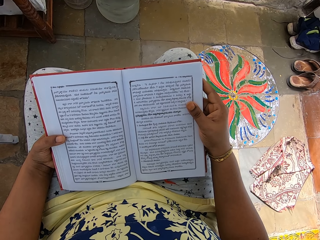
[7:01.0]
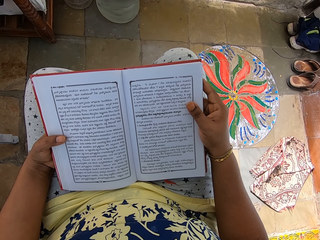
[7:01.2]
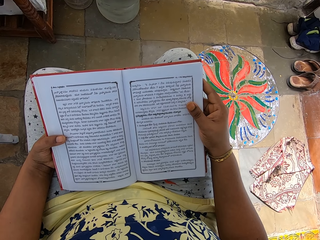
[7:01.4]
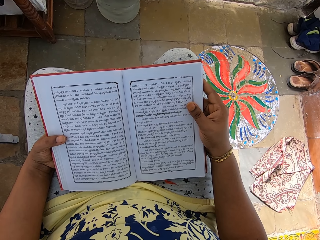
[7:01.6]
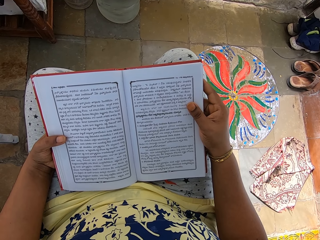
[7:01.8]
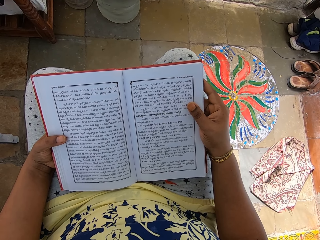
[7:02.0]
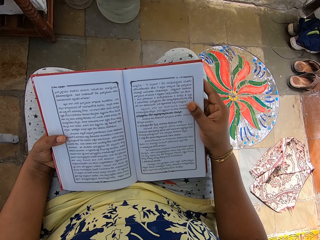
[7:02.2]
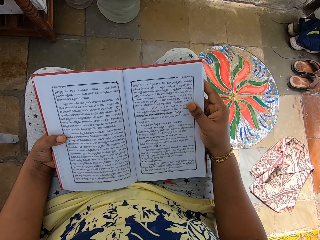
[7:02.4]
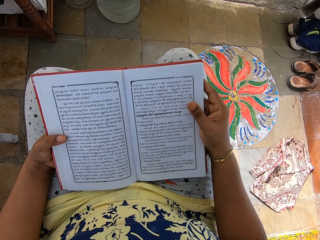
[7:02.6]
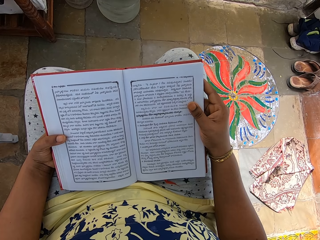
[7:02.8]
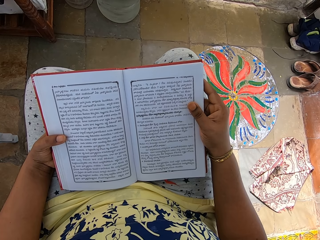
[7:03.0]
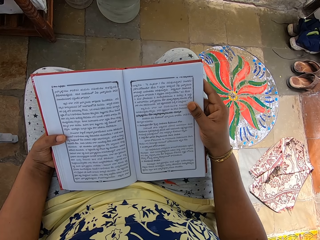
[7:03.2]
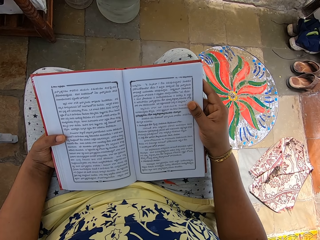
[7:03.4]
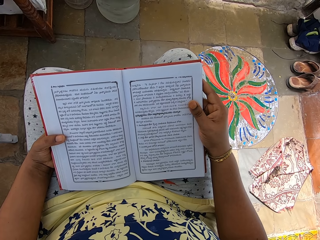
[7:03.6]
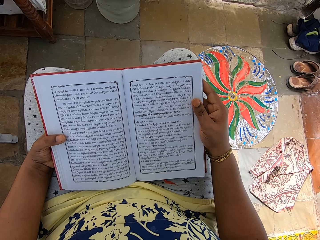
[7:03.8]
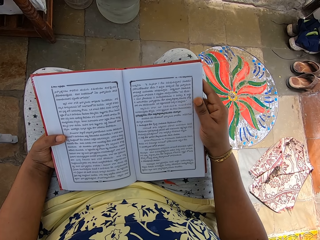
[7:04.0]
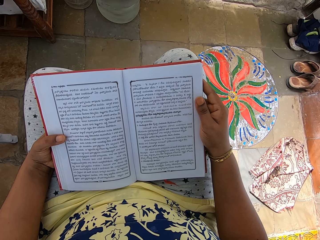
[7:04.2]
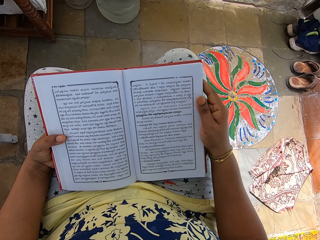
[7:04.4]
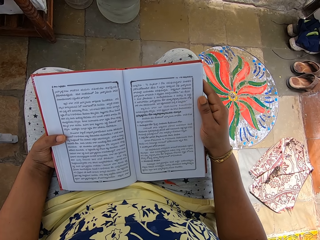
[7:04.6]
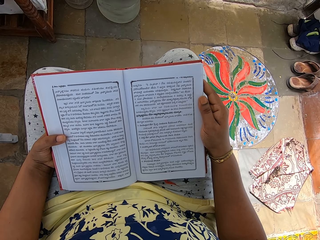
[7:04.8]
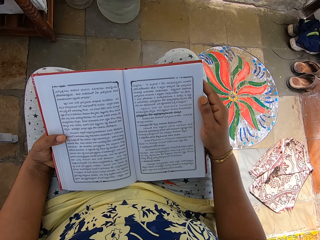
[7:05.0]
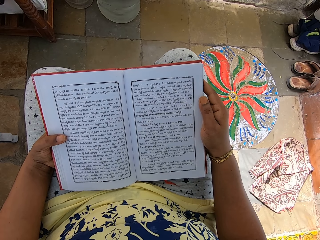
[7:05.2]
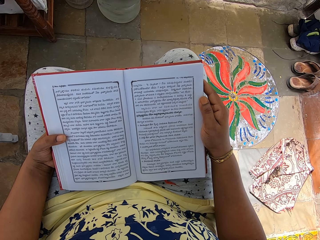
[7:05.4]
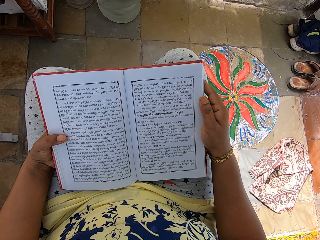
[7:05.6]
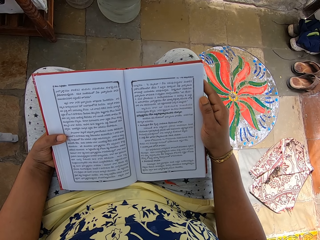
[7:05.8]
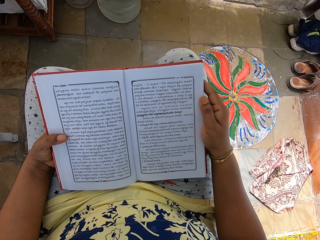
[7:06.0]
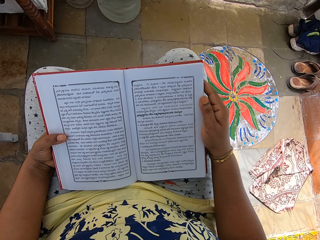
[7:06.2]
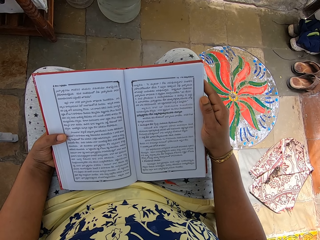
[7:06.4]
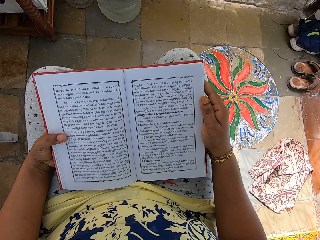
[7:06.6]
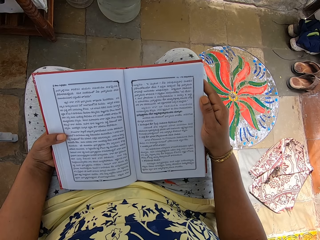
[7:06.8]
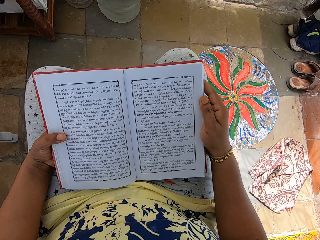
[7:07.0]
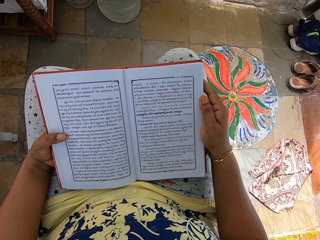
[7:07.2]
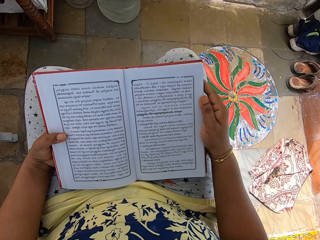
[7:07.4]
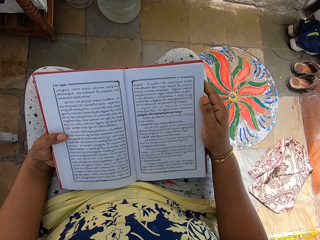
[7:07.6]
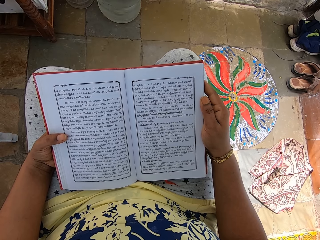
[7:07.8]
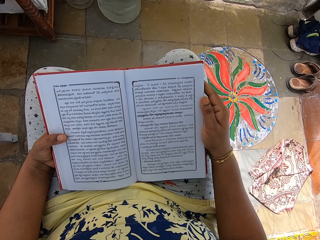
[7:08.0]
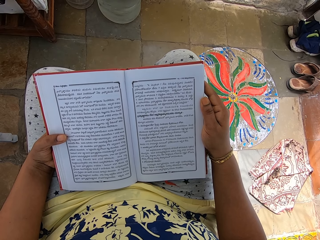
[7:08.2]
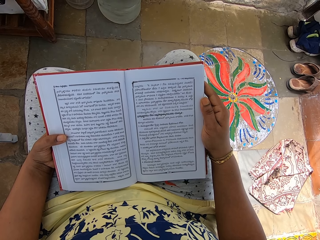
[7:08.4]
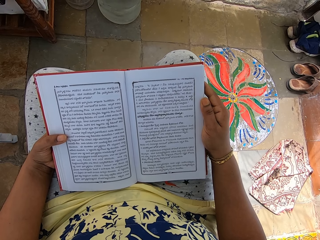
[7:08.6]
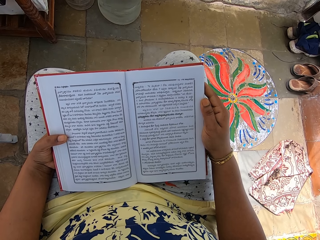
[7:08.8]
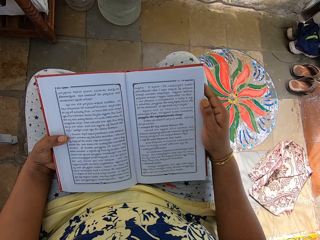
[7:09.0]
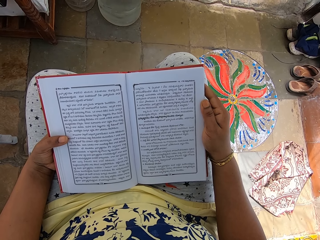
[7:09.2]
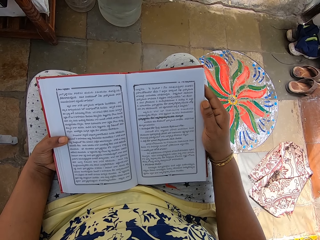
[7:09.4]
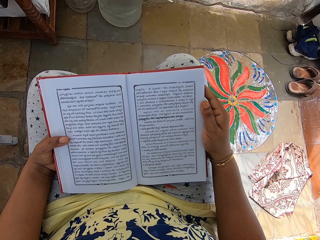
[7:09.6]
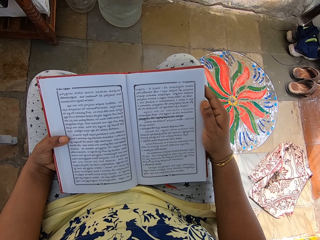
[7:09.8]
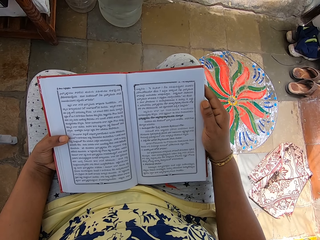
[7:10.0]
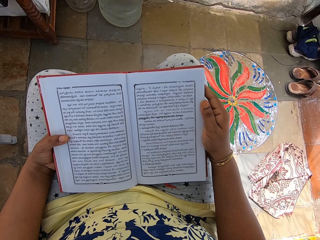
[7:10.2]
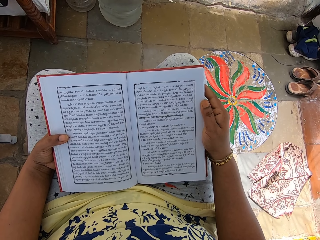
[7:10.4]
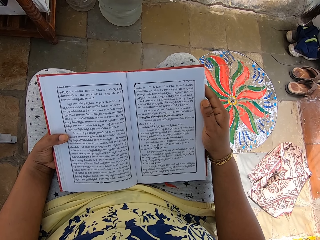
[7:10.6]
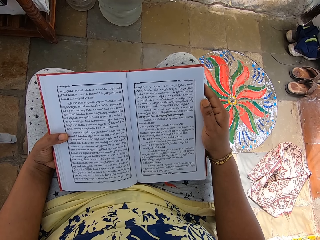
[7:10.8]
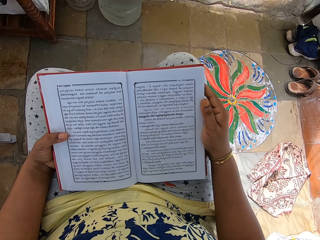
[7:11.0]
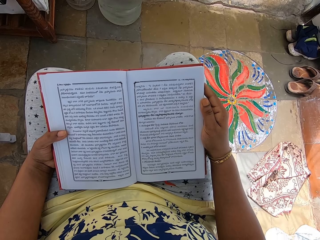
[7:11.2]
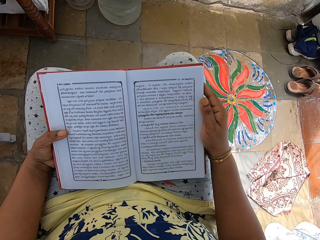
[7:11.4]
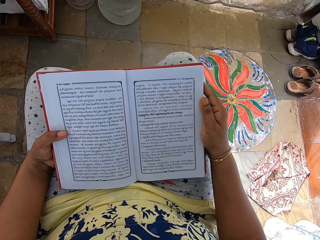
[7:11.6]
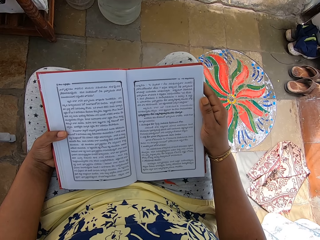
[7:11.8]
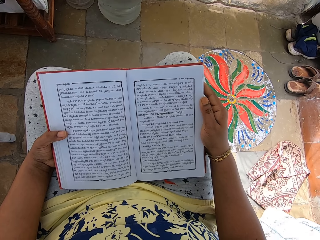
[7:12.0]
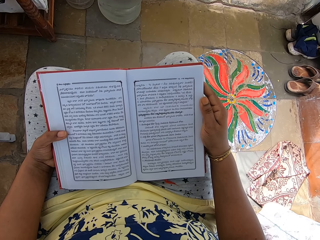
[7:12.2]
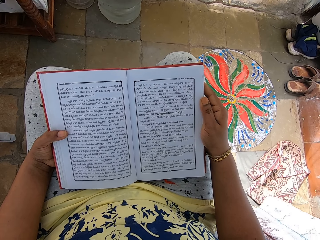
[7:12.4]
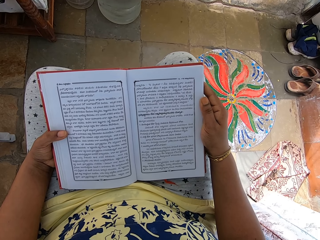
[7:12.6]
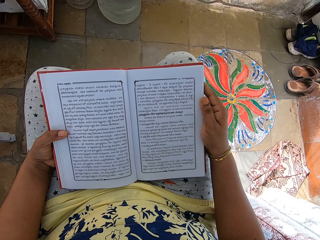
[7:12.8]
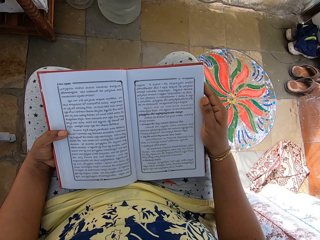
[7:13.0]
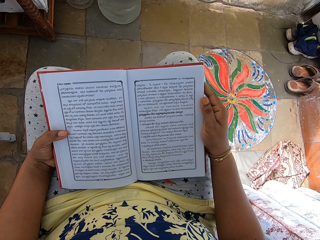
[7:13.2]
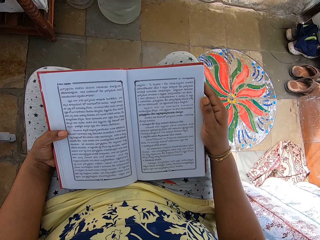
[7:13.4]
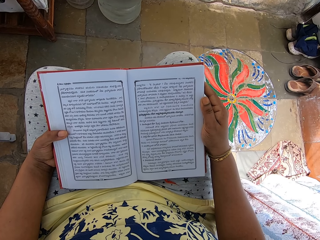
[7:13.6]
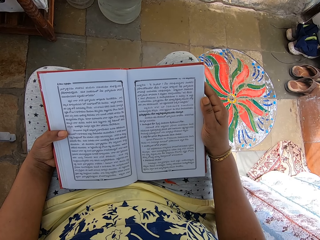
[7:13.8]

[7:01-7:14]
The camera wearer moves the right hand thumb finger on the book. They hold the book with both hands. They move the left hand thumb finger on the book.

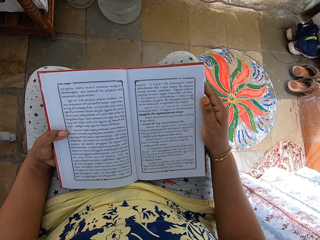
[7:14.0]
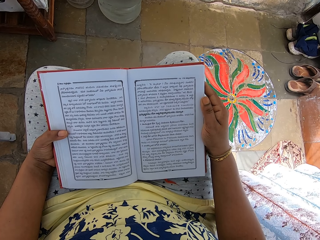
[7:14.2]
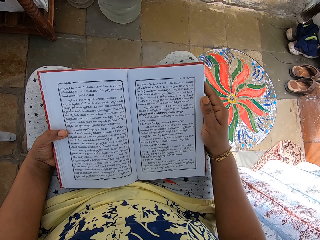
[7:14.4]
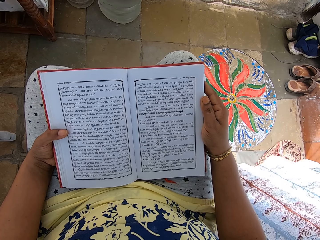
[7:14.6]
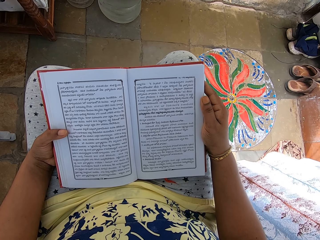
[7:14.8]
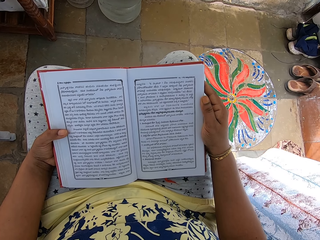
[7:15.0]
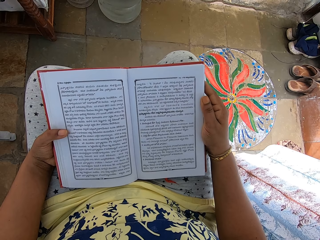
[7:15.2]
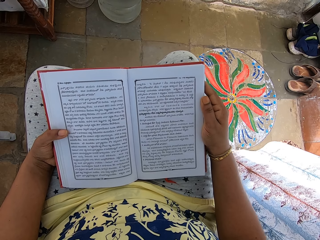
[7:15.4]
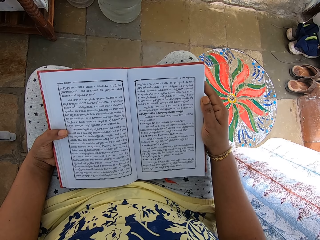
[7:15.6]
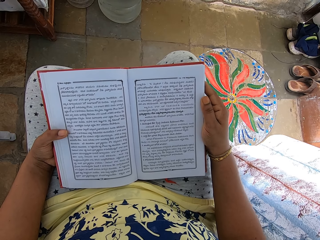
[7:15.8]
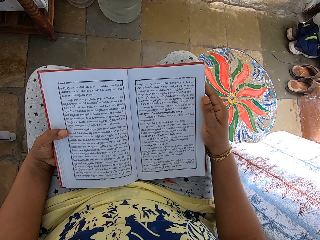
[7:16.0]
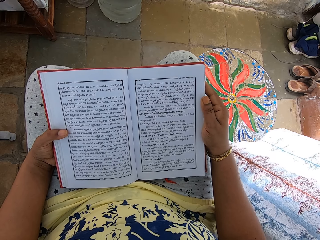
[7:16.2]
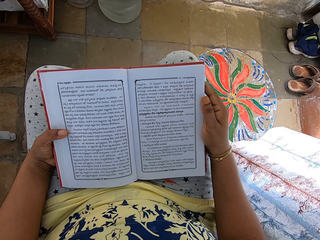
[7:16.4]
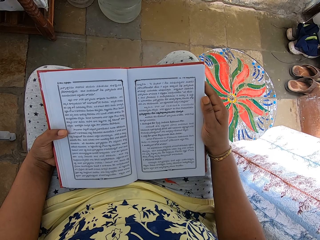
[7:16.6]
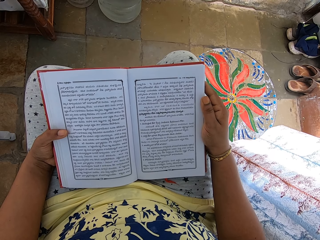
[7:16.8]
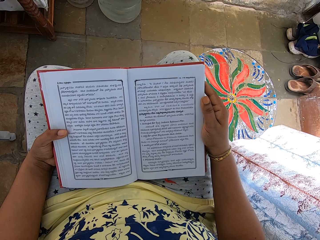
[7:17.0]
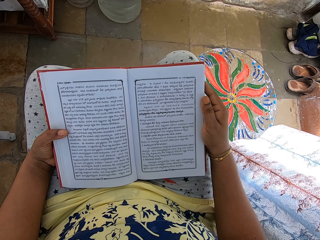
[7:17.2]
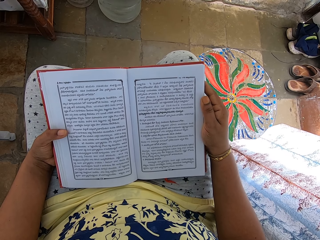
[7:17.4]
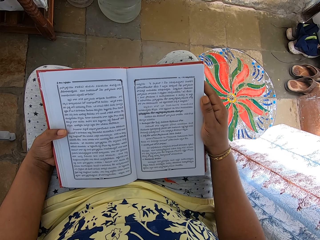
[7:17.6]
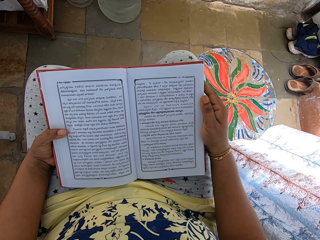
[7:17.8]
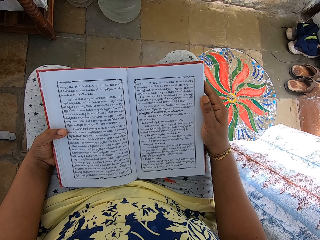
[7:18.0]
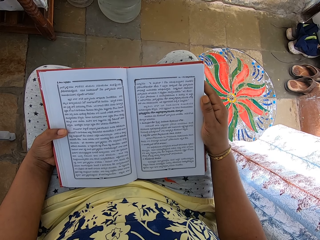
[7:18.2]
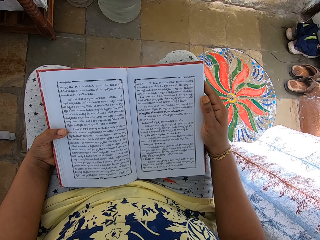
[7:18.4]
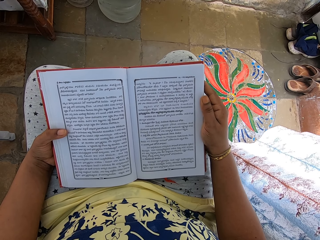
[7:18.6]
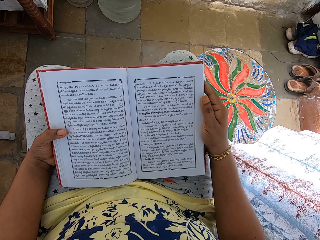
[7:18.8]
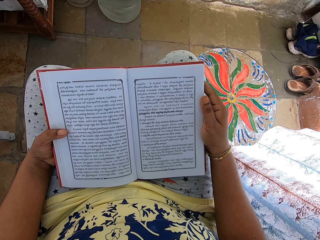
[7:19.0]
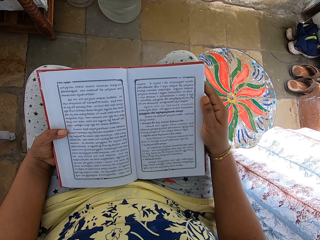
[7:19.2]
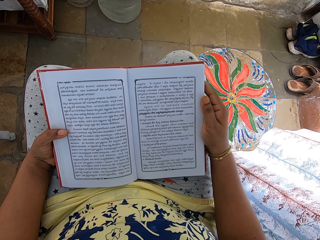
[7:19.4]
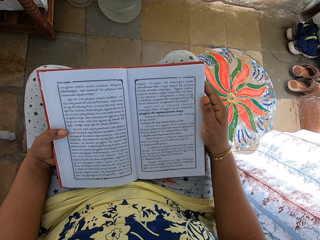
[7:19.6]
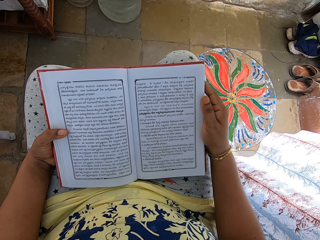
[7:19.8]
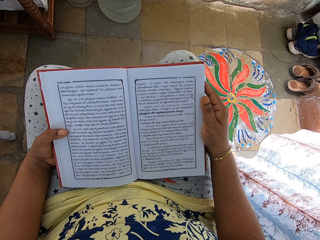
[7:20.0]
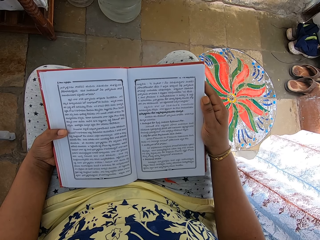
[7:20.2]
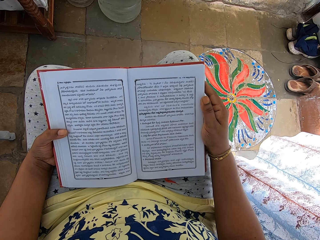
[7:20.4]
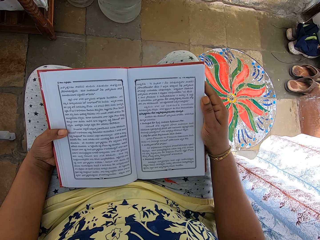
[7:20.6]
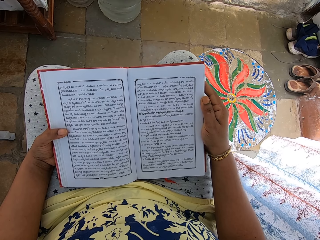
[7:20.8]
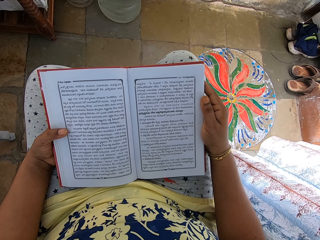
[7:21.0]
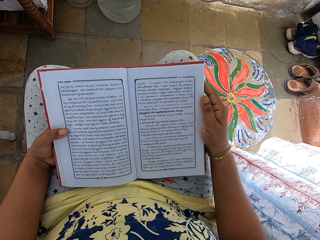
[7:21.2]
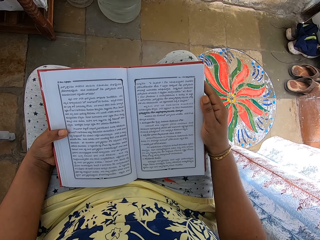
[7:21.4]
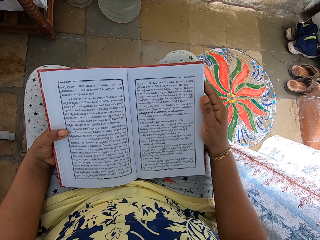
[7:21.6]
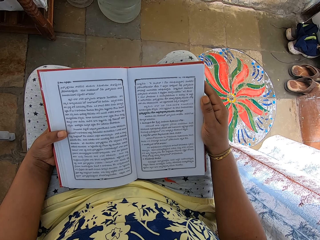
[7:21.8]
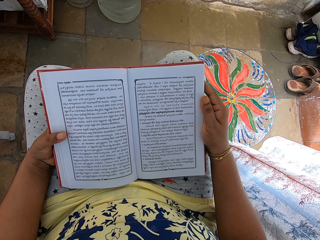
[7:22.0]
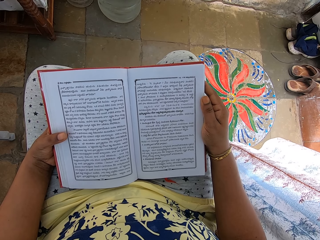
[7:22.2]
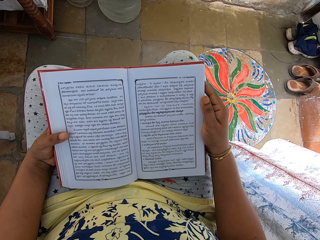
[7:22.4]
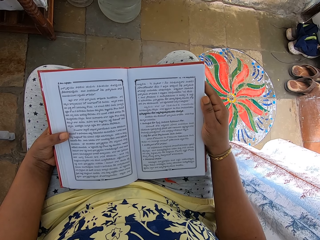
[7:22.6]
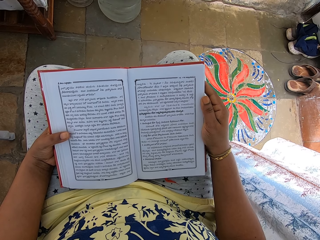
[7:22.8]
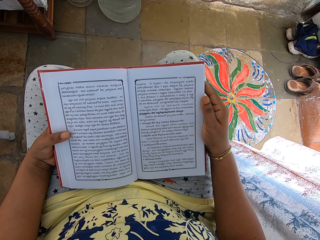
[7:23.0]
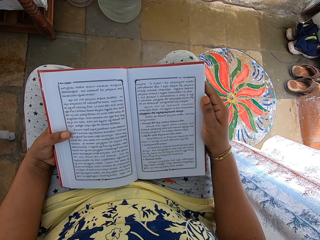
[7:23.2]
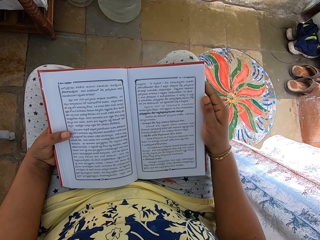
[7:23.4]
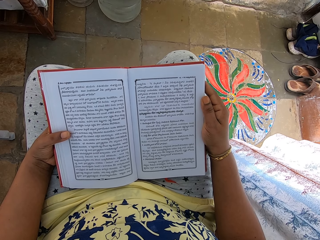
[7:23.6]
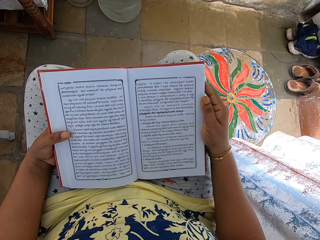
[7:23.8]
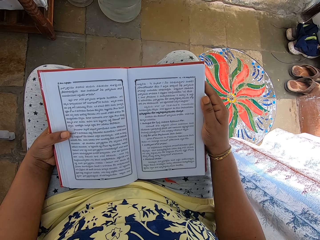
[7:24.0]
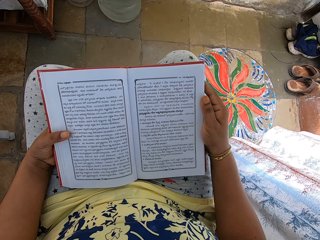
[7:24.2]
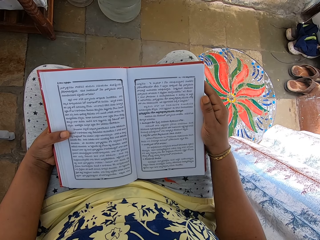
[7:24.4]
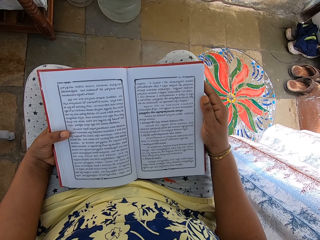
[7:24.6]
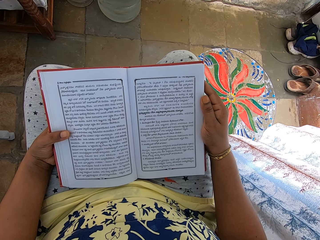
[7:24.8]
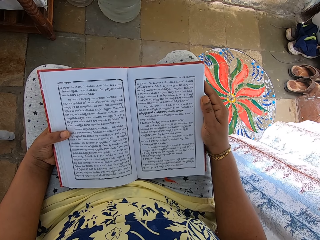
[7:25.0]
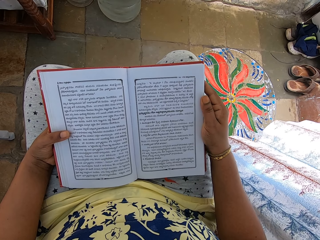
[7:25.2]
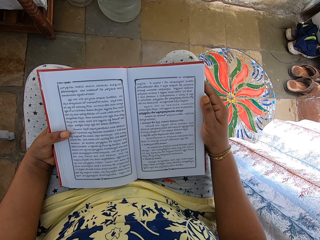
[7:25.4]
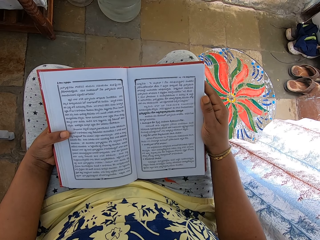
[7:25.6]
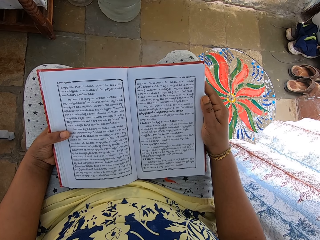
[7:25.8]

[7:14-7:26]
The camera wearer holds the book with both hands. They move the left hand thumb finger on the book. They hold the book with both hands.
